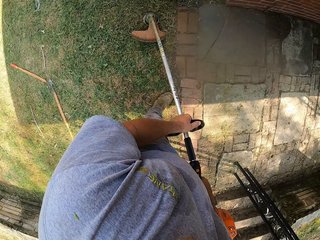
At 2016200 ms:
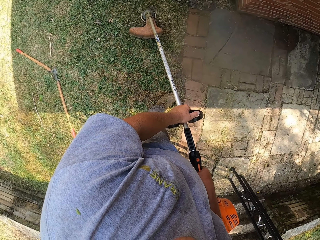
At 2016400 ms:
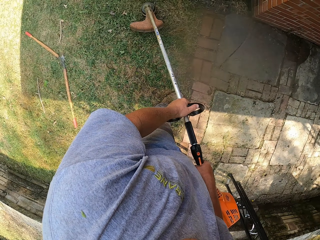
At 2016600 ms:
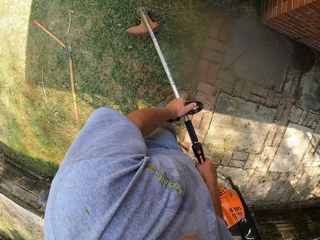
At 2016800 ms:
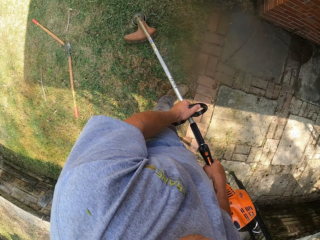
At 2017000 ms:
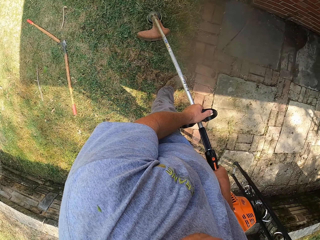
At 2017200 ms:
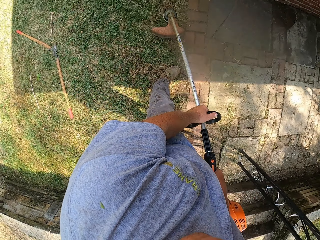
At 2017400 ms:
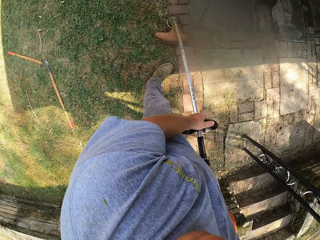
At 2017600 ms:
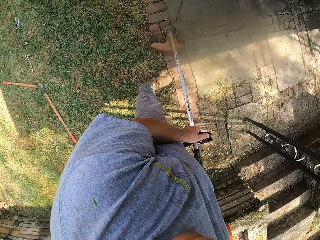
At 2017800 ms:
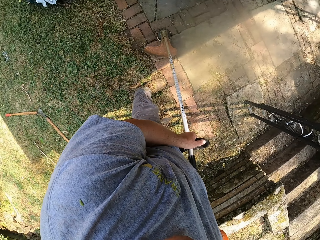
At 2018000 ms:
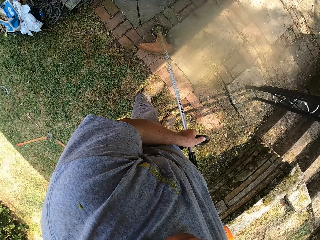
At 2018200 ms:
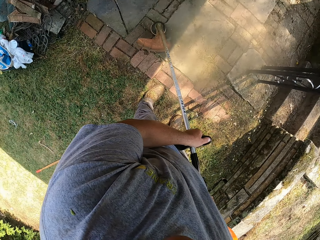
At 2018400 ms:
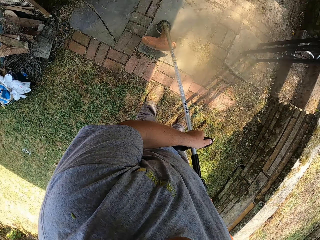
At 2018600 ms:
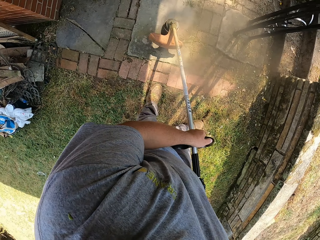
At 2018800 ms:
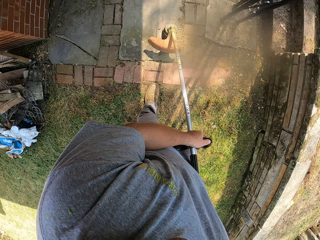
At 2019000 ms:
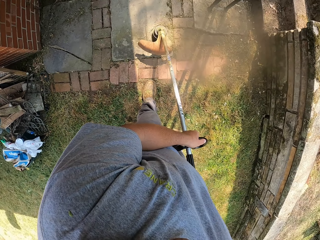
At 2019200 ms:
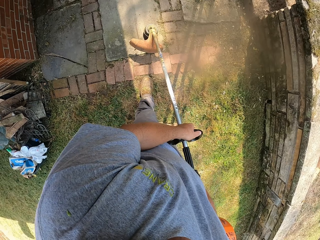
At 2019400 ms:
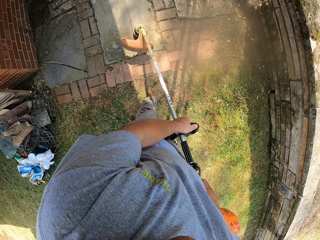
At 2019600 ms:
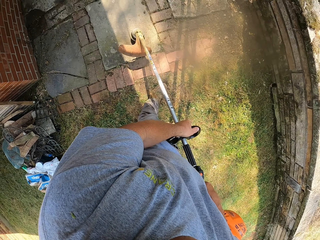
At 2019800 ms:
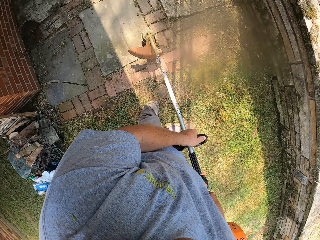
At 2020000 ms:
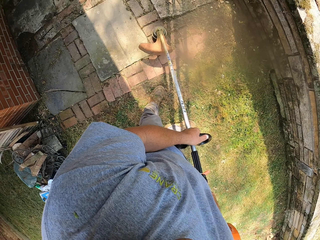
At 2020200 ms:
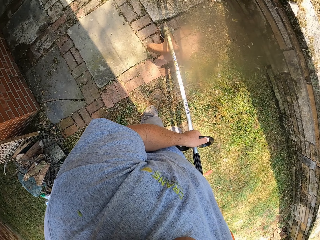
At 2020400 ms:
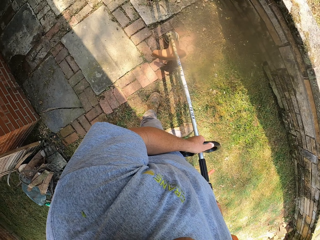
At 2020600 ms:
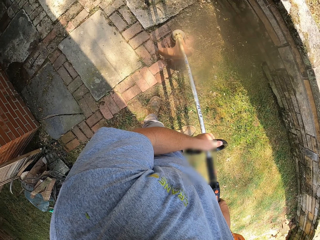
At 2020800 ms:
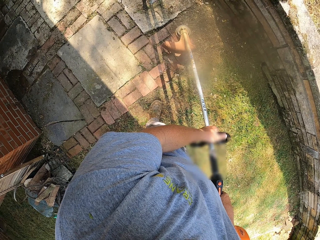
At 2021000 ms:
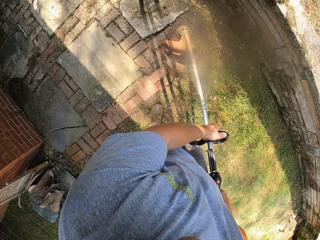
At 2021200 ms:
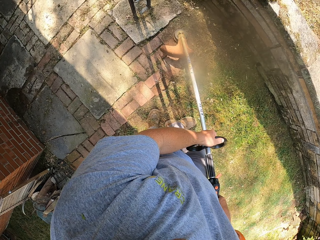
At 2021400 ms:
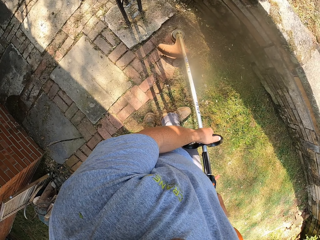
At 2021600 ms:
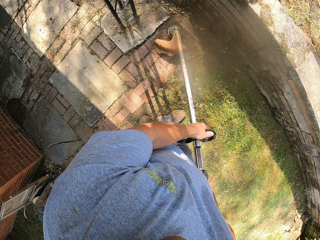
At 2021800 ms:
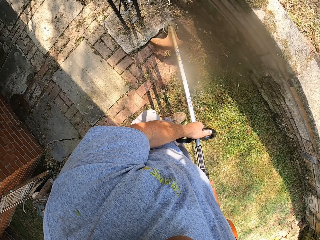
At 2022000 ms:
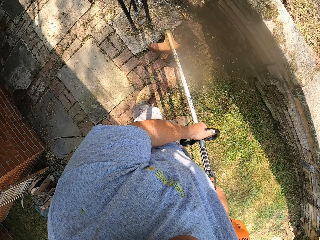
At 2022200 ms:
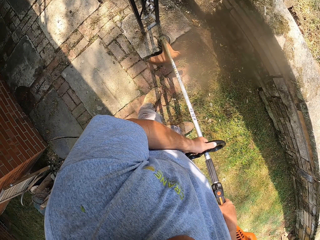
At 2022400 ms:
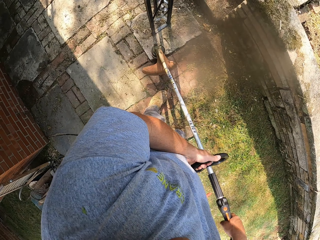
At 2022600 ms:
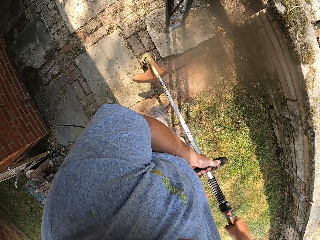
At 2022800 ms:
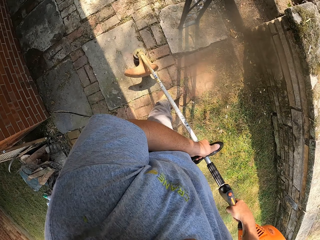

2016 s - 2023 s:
The camera wearer cuts the grass on the pavement and moves around on the pavement.

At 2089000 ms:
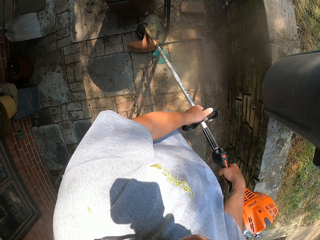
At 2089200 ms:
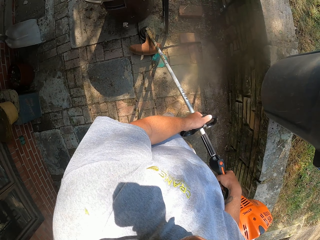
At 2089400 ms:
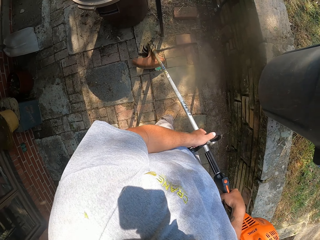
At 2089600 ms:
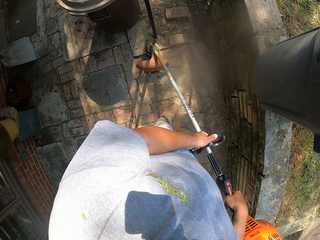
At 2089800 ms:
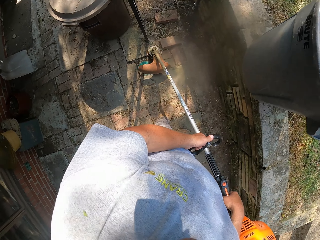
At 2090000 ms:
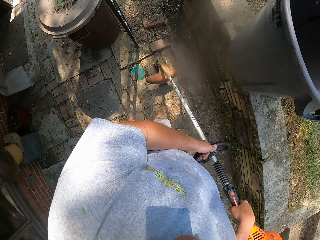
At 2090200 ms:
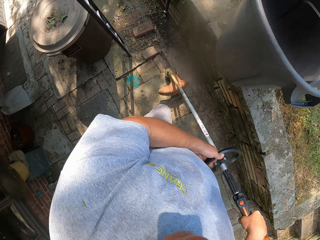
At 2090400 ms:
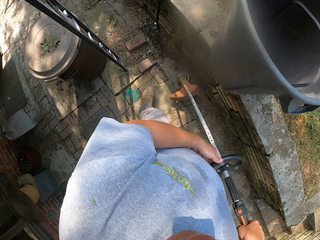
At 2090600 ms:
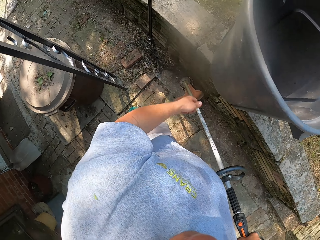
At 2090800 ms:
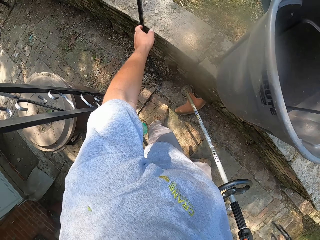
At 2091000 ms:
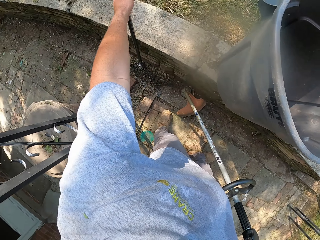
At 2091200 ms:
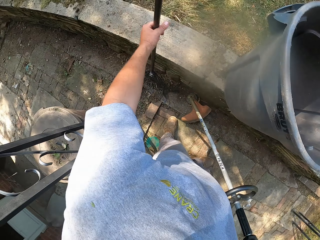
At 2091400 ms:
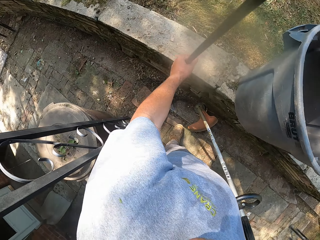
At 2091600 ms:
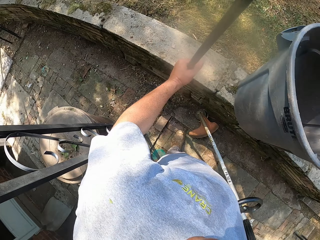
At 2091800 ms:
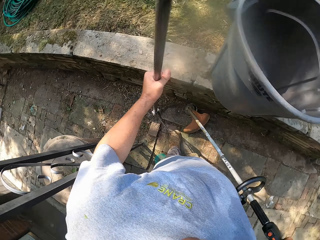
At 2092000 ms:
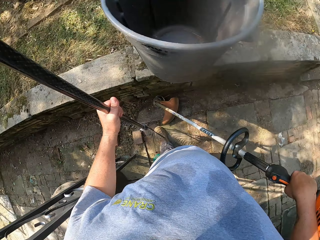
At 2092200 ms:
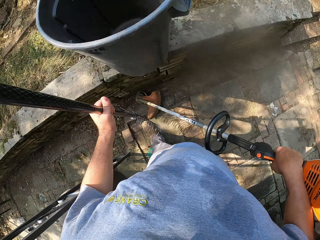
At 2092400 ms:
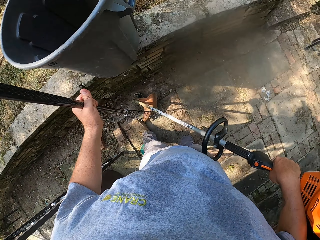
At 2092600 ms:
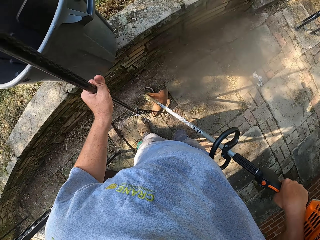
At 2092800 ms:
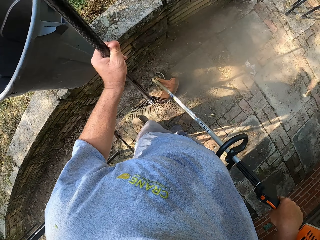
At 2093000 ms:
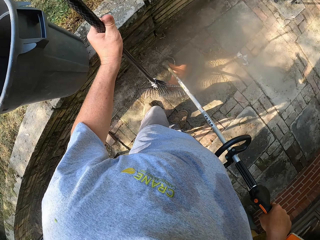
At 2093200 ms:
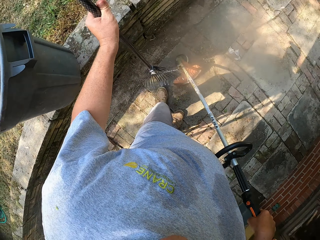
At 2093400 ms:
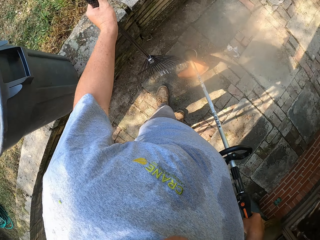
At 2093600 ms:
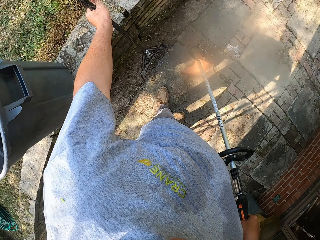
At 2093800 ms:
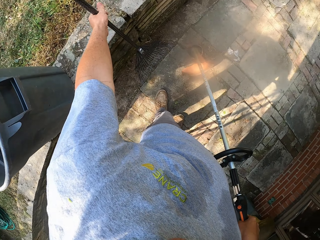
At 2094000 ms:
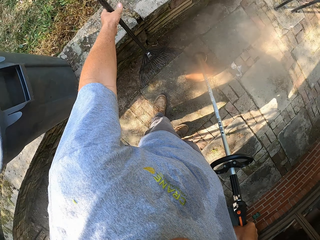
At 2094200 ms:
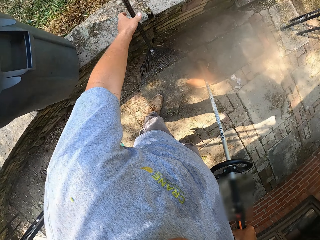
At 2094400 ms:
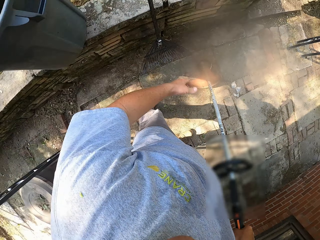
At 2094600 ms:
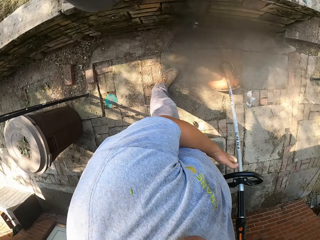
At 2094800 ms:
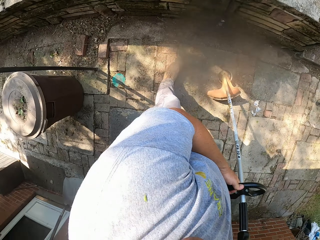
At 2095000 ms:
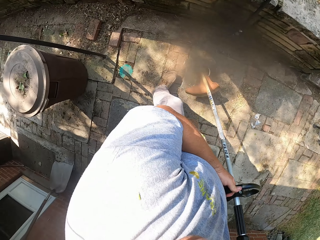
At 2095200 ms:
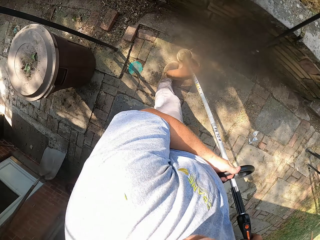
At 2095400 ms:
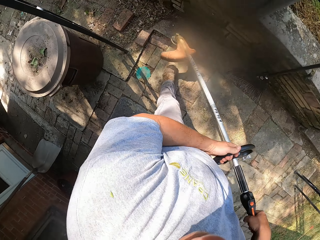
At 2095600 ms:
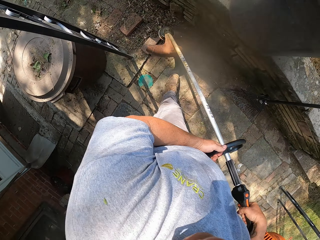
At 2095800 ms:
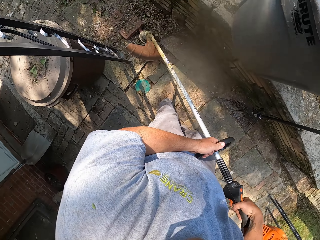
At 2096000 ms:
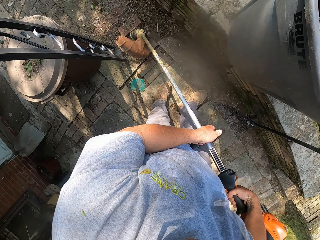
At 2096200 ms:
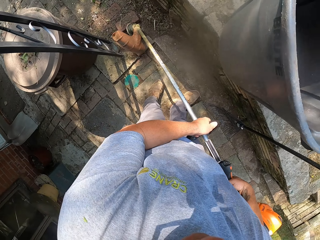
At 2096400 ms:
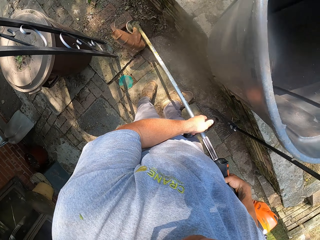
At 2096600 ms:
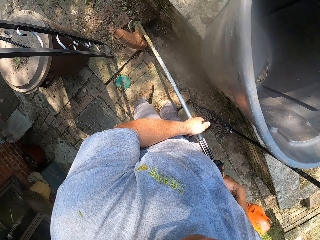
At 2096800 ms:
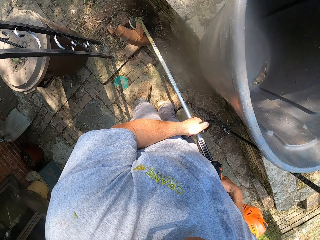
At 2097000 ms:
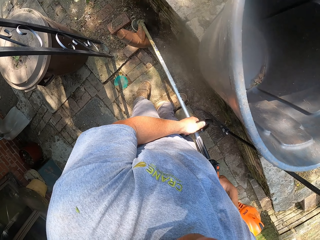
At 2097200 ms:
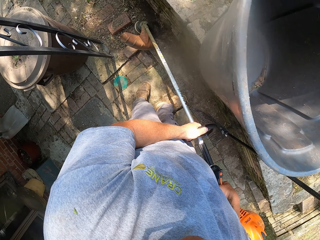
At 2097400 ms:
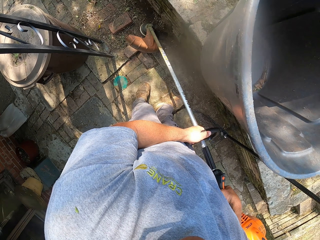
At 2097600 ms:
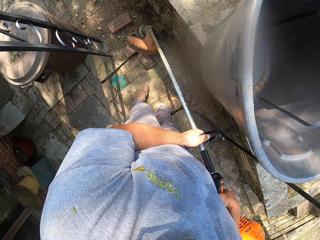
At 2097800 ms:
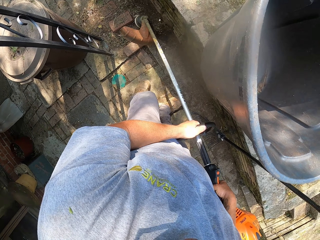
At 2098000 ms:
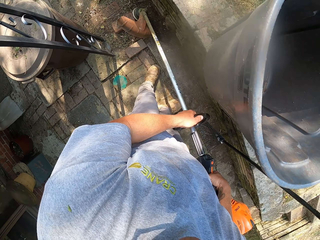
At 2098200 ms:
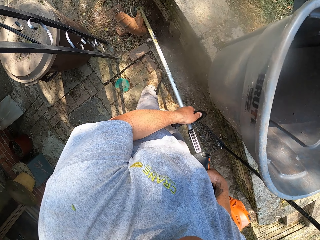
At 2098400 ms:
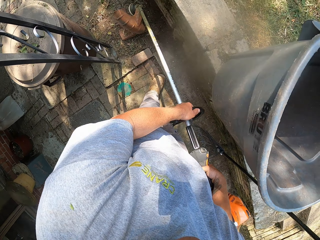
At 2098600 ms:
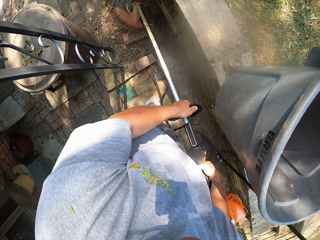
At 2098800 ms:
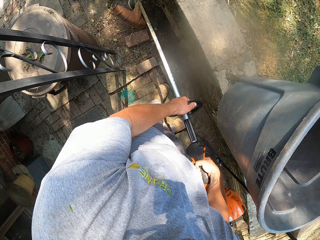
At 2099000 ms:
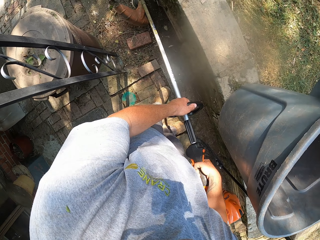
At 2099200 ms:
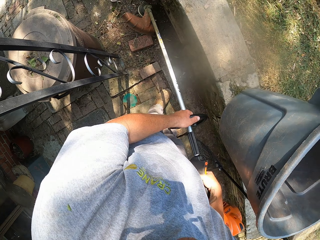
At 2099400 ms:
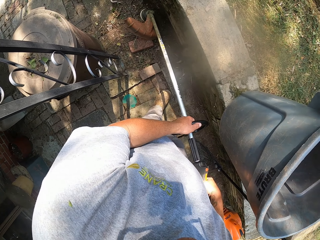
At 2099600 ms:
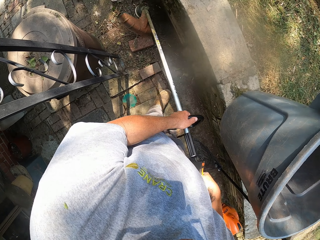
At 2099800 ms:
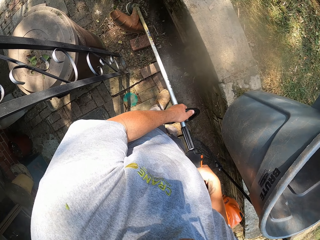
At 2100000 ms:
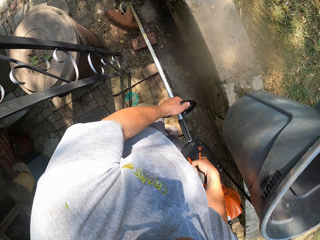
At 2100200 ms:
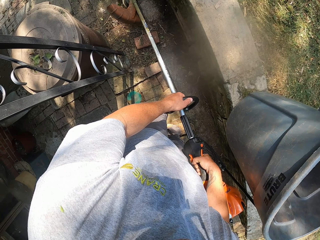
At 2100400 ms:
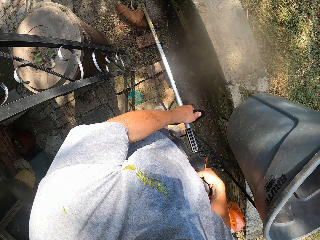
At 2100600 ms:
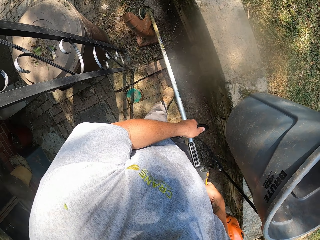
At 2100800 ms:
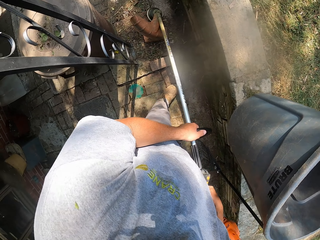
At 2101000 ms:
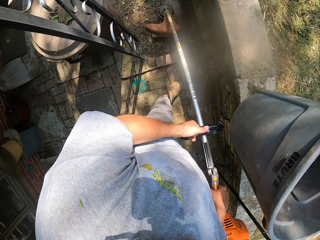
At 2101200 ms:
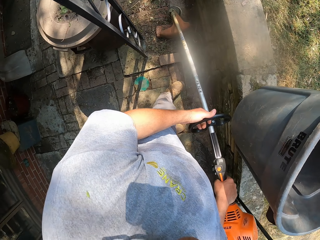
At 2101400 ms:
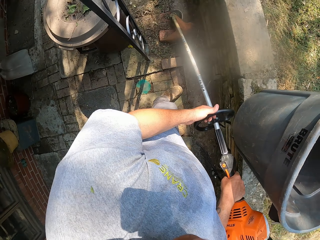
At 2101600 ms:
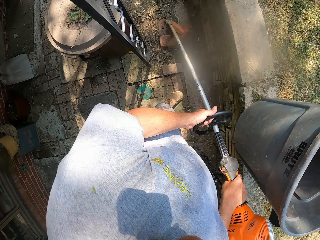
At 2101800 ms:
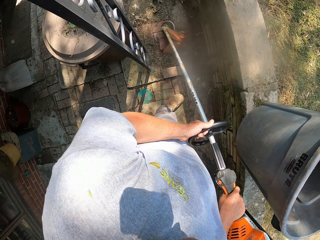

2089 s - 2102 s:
The camera wearer picks up the rake with his left hand. He drops the rake with his left hand. He leans the rake on the wall. He cuts the grass on the pavement and moves around with the grass cutter.

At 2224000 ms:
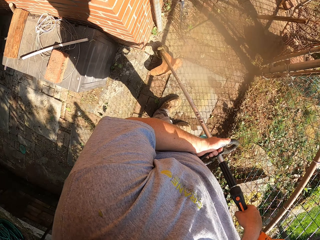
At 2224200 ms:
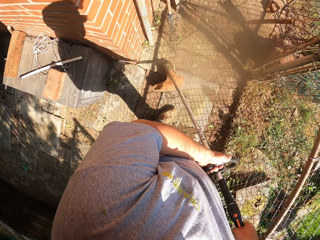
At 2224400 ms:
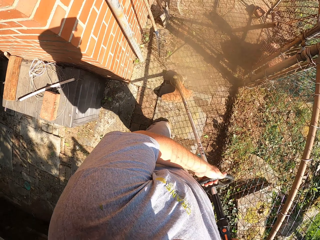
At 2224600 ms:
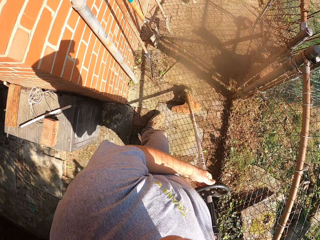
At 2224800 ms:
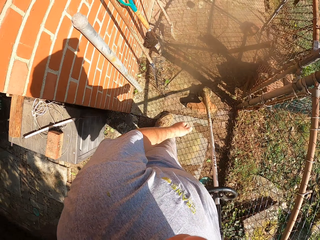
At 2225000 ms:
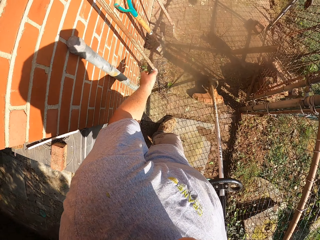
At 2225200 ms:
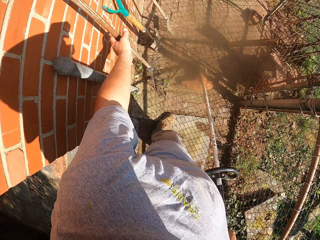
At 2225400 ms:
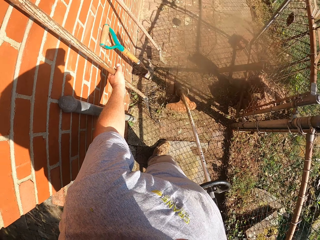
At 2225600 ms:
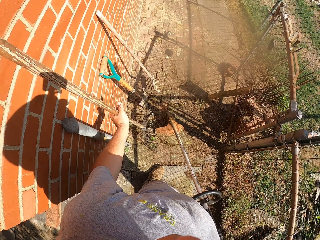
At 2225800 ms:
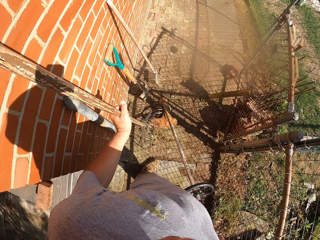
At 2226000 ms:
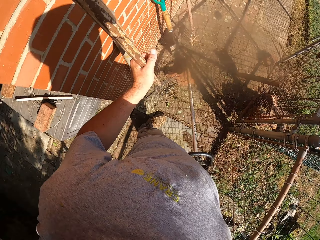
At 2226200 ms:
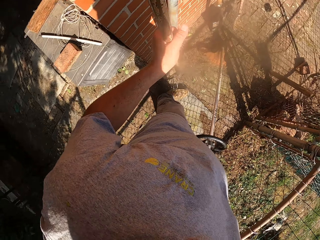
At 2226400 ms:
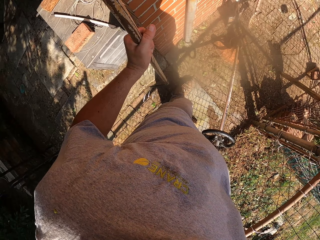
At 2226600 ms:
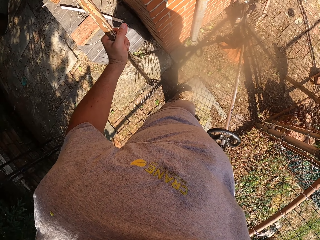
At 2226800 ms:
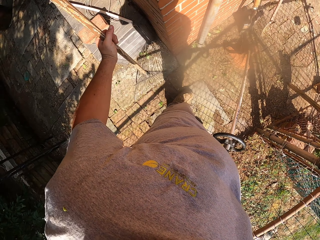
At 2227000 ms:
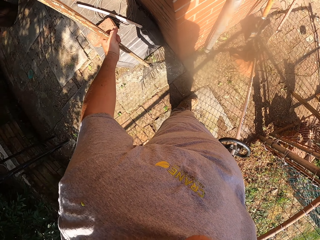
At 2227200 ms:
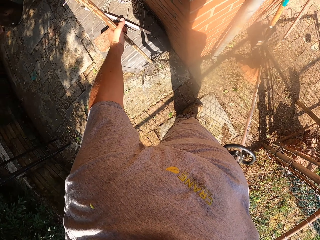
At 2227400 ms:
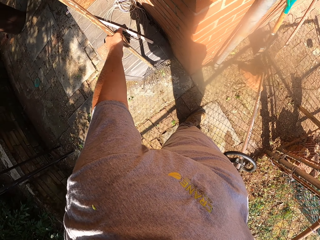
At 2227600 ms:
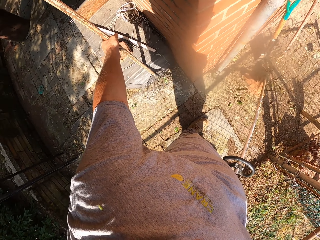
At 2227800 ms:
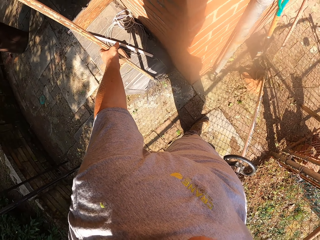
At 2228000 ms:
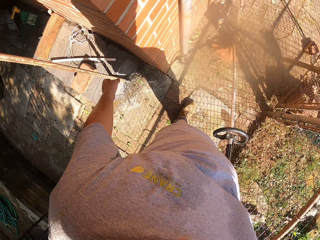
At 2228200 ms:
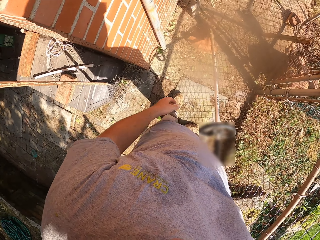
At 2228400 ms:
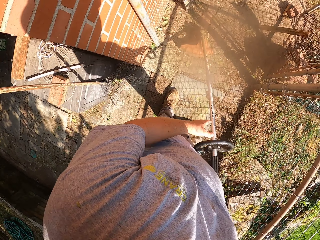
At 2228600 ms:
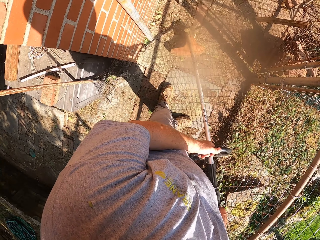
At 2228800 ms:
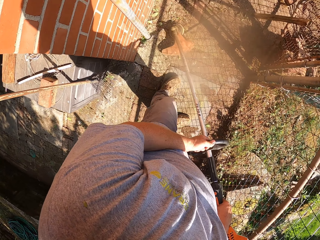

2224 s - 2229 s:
The camera wearer picks up the rake. They drop the rake. They lean the rake on the wall.
